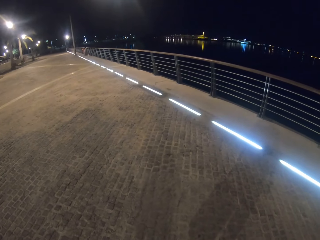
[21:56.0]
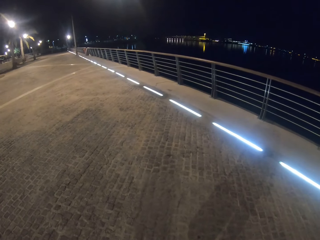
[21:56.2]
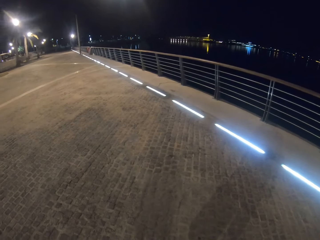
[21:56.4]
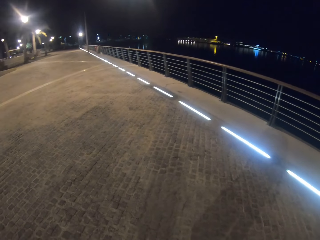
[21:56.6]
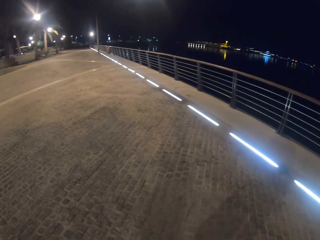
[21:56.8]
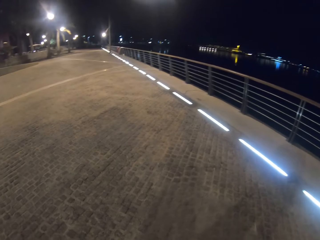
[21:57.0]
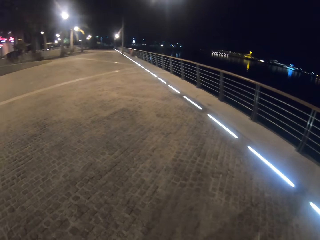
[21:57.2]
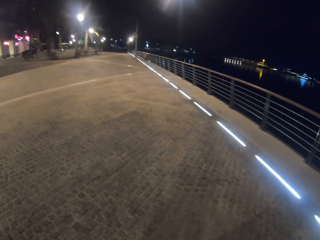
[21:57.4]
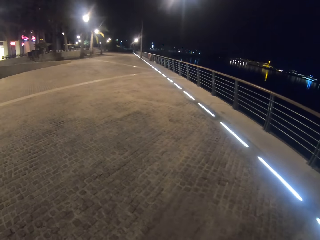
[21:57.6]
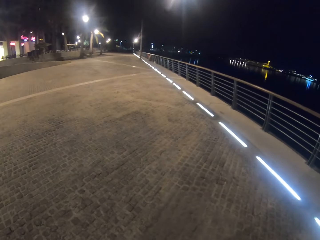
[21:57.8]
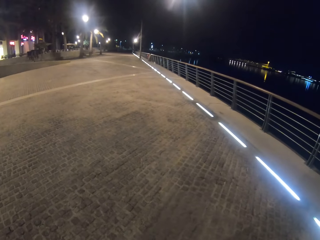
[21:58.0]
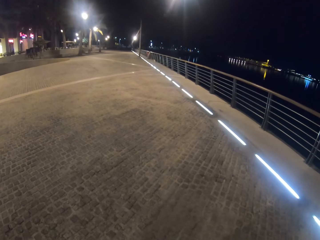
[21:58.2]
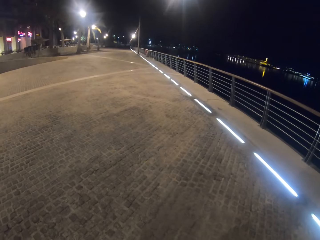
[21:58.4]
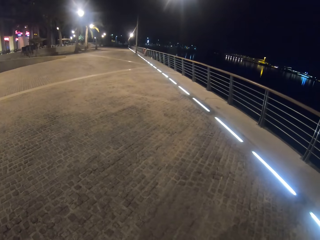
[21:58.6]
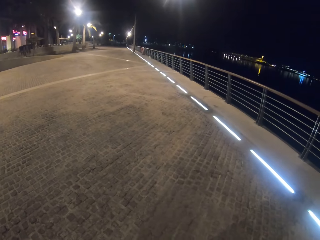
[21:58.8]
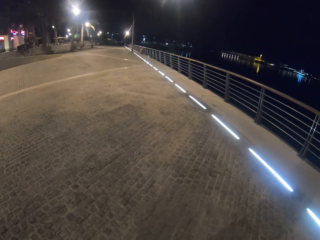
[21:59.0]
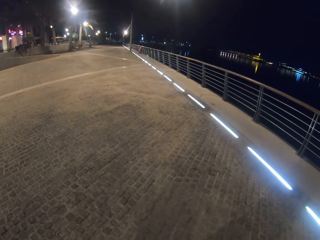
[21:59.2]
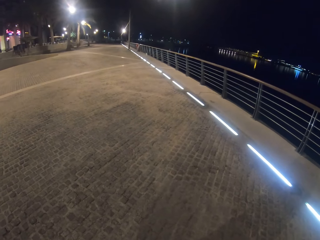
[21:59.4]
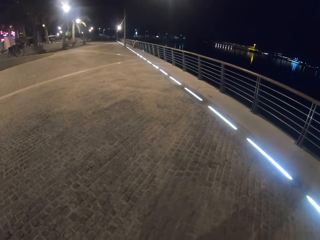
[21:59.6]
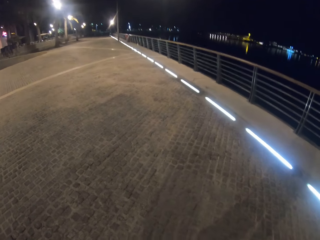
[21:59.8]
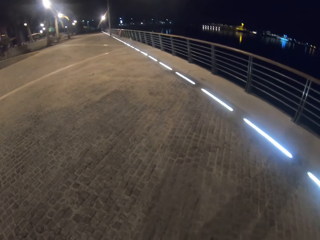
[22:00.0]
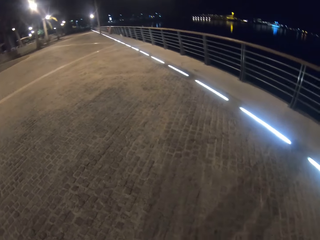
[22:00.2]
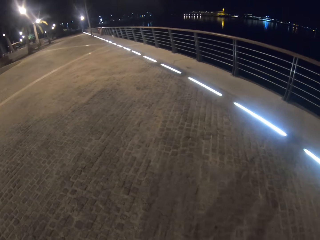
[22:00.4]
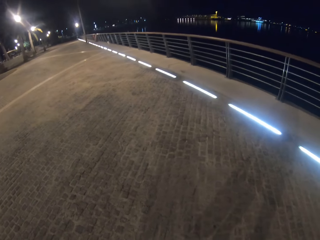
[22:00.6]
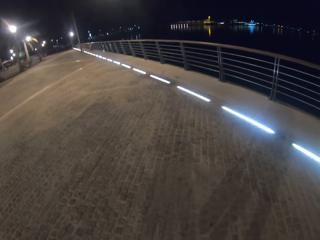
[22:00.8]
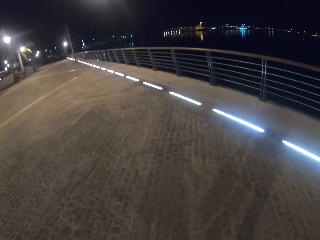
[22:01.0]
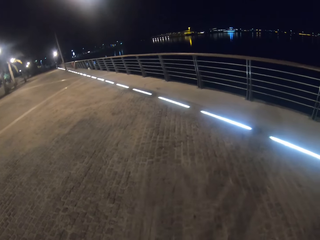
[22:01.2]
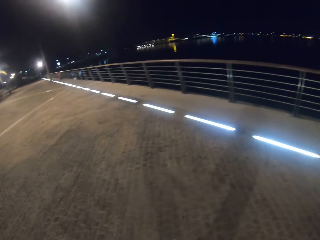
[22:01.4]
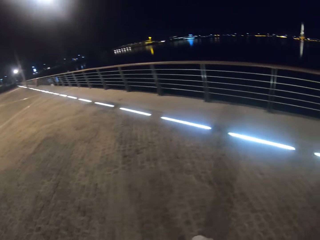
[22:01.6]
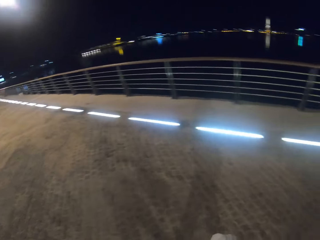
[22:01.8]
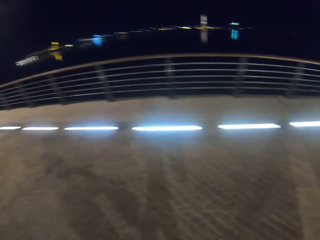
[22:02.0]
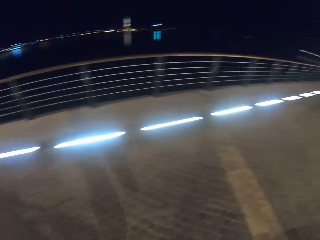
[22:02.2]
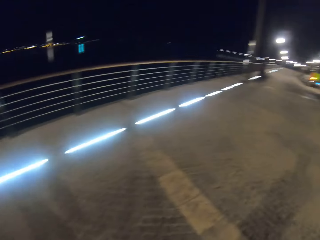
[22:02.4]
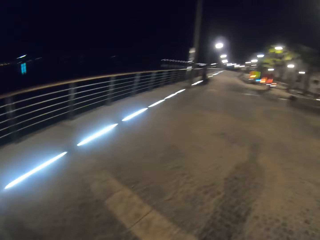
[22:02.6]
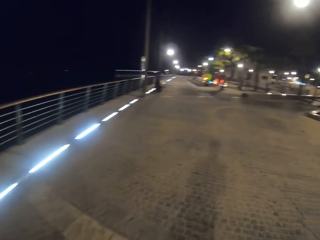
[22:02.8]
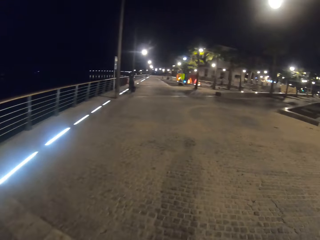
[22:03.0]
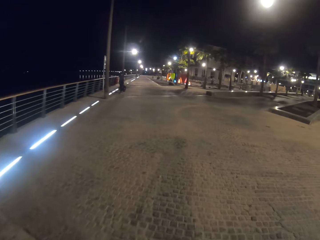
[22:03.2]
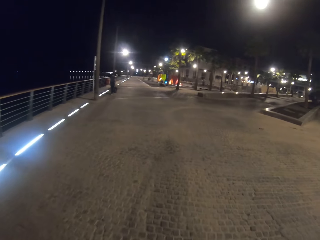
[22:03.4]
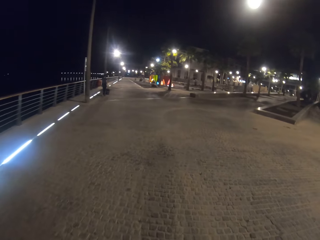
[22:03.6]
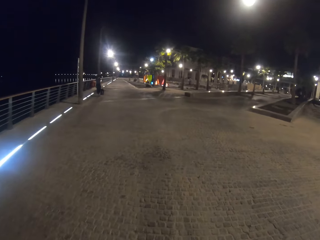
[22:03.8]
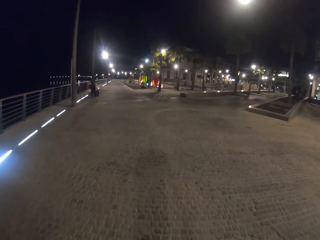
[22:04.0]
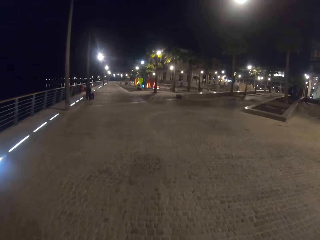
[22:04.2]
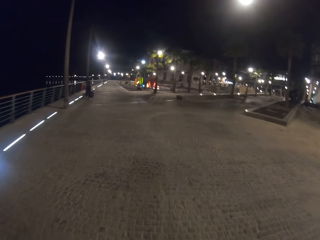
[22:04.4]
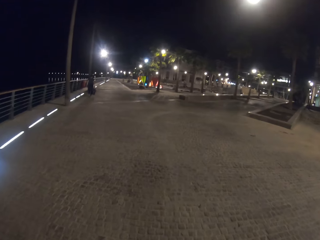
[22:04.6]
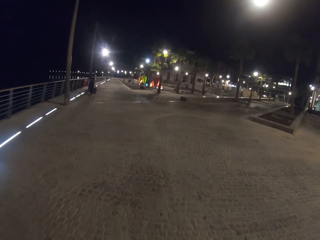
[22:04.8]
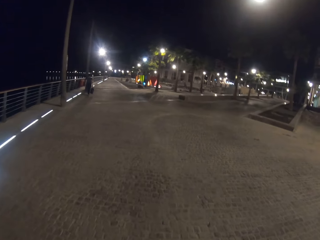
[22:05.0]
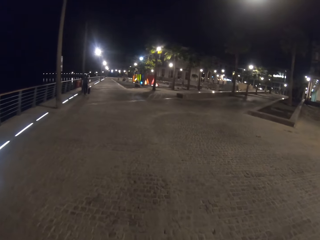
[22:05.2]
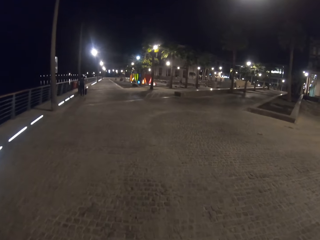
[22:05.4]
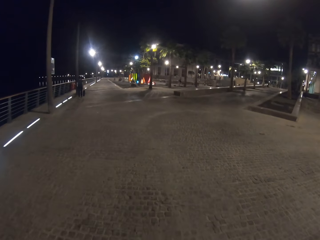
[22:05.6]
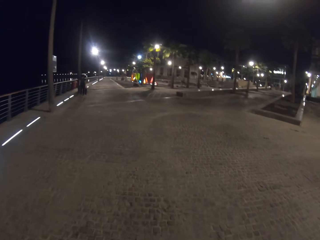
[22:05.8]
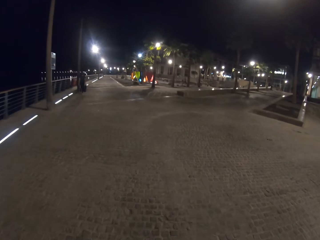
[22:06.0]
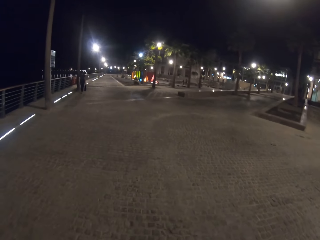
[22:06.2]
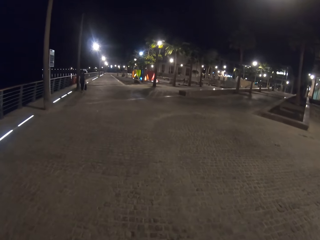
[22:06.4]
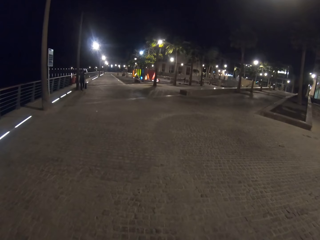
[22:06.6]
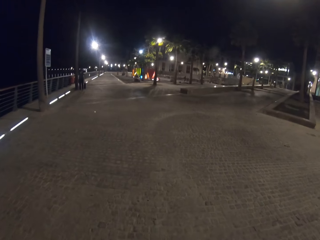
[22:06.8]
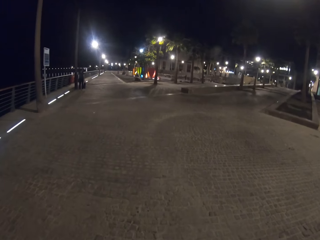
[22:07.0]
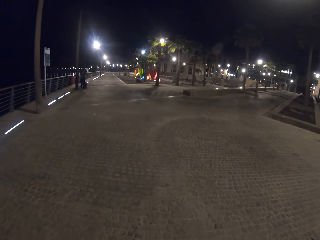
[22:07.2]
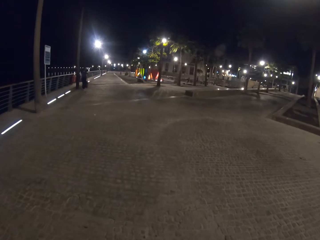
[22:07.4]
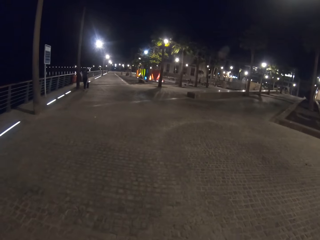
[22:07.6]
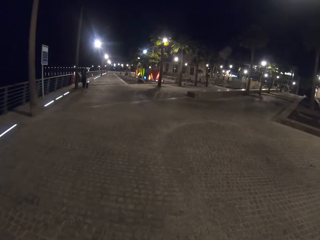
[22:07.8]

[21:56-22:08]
The camera wearer stands on the cabro blocks. They walk on the cabro blocks.

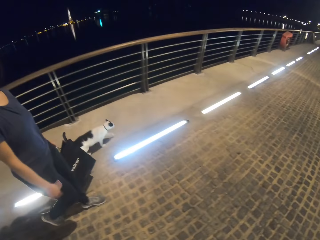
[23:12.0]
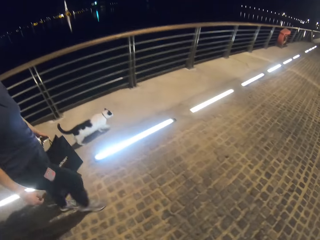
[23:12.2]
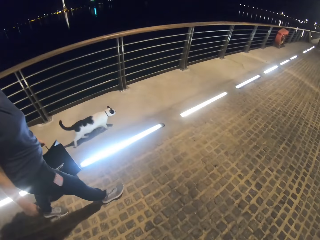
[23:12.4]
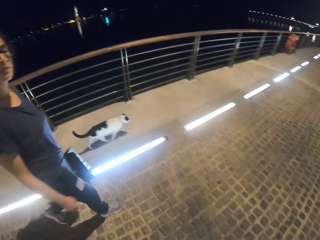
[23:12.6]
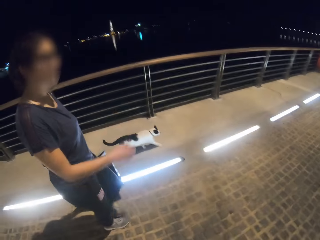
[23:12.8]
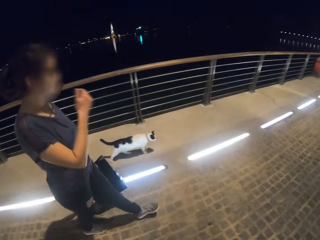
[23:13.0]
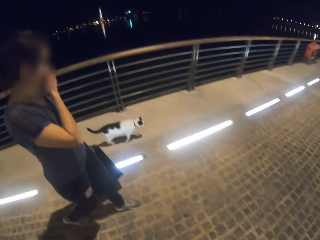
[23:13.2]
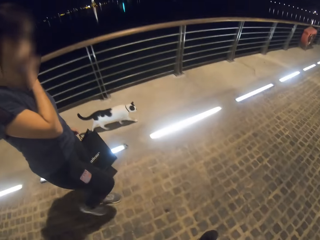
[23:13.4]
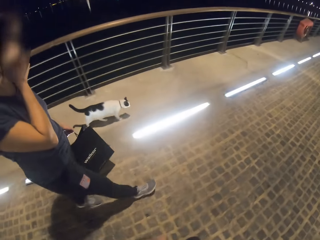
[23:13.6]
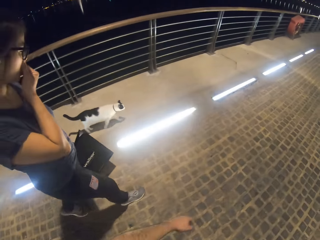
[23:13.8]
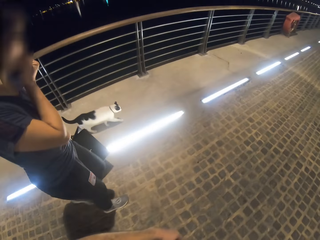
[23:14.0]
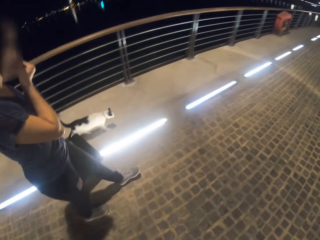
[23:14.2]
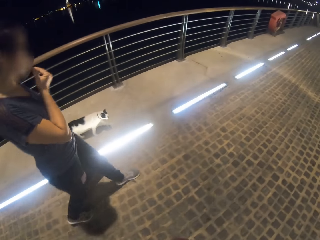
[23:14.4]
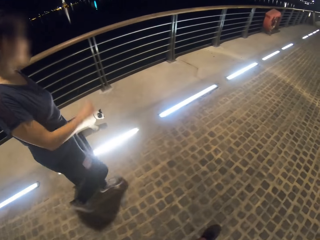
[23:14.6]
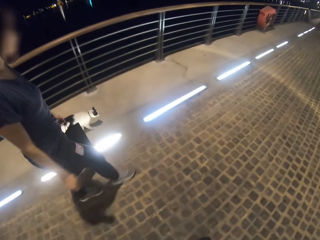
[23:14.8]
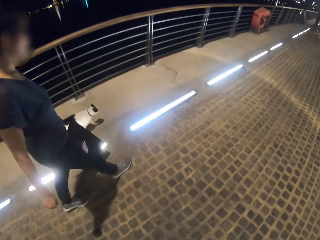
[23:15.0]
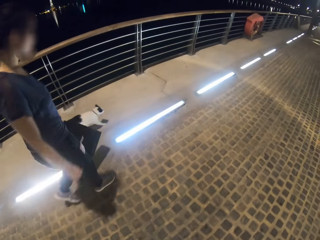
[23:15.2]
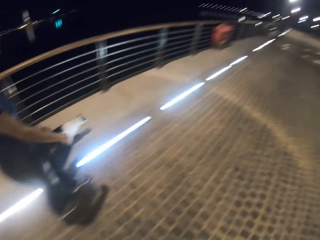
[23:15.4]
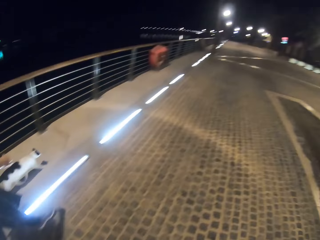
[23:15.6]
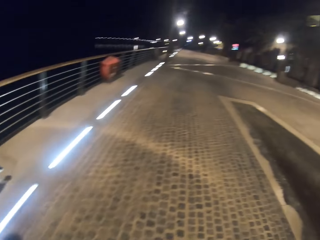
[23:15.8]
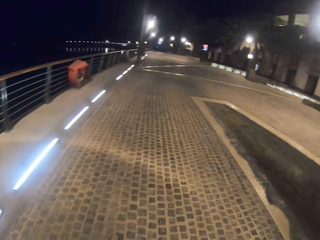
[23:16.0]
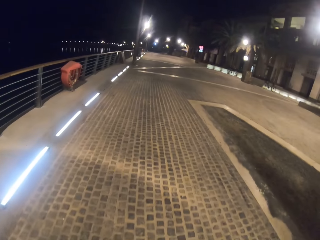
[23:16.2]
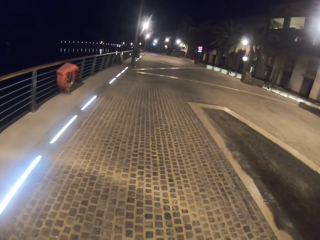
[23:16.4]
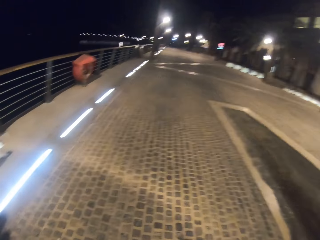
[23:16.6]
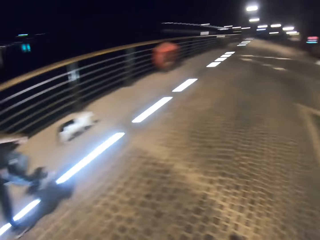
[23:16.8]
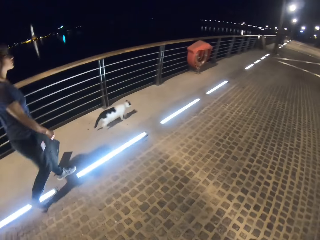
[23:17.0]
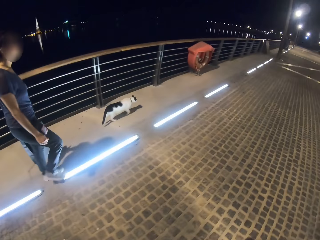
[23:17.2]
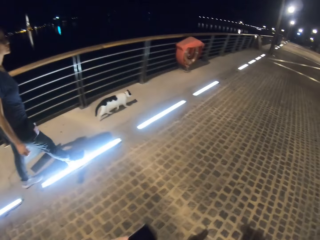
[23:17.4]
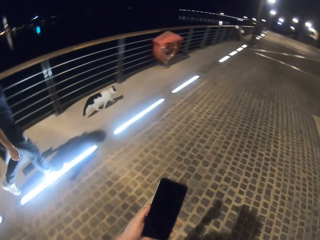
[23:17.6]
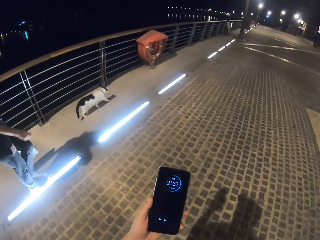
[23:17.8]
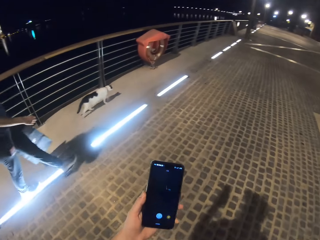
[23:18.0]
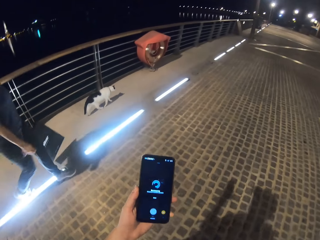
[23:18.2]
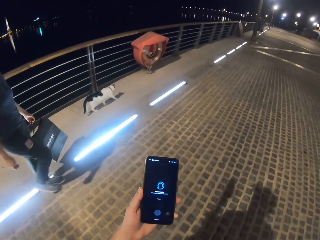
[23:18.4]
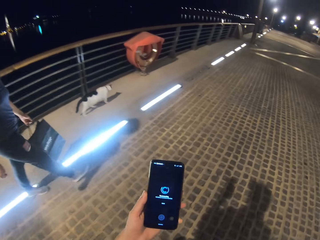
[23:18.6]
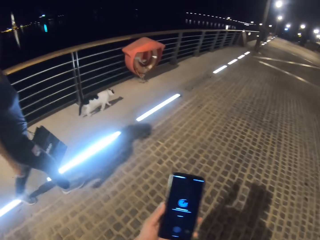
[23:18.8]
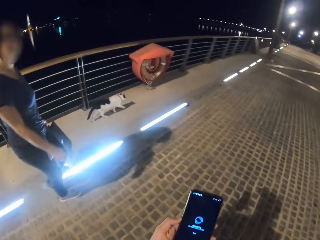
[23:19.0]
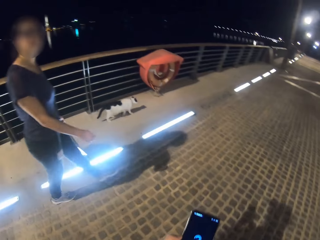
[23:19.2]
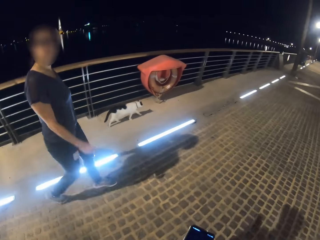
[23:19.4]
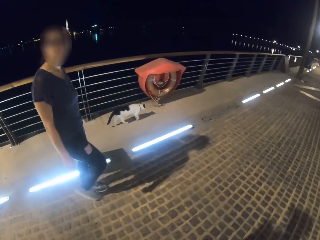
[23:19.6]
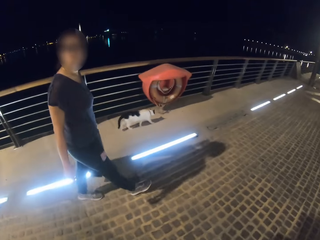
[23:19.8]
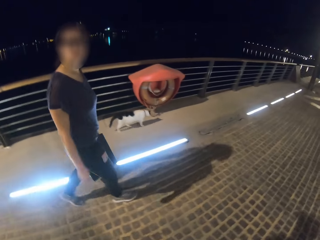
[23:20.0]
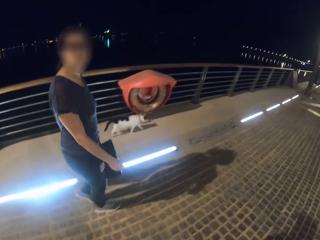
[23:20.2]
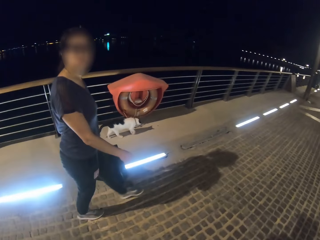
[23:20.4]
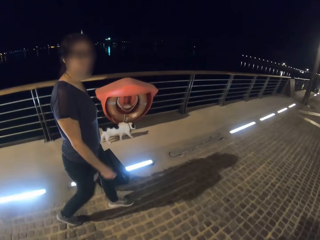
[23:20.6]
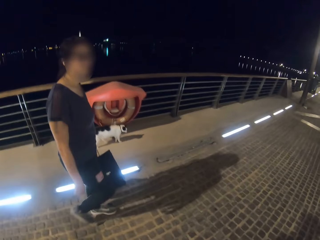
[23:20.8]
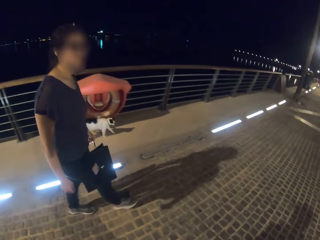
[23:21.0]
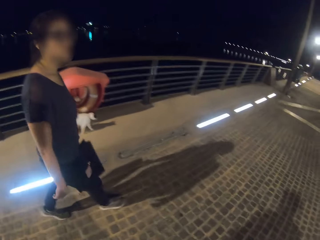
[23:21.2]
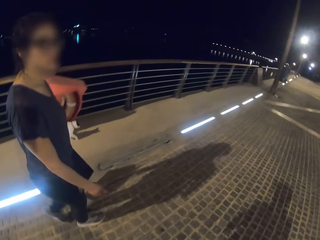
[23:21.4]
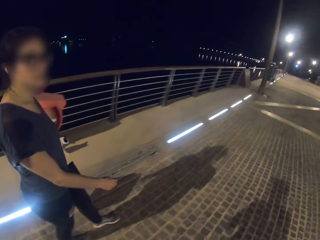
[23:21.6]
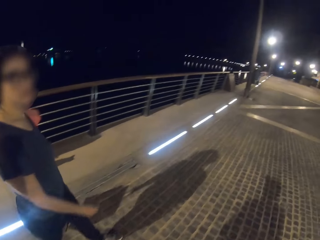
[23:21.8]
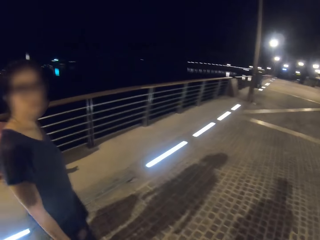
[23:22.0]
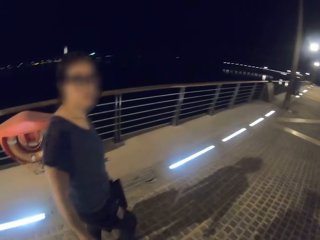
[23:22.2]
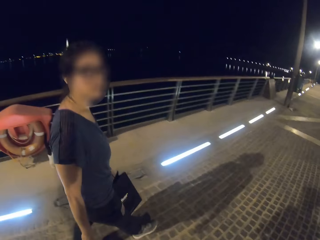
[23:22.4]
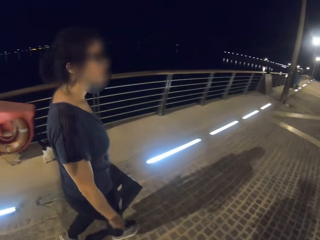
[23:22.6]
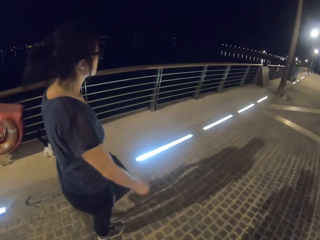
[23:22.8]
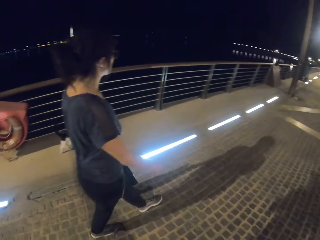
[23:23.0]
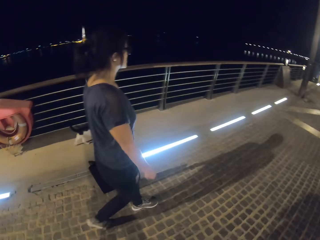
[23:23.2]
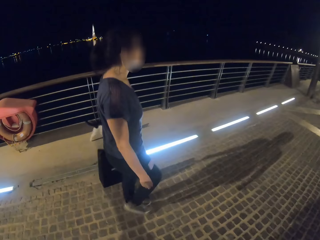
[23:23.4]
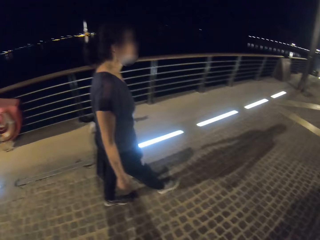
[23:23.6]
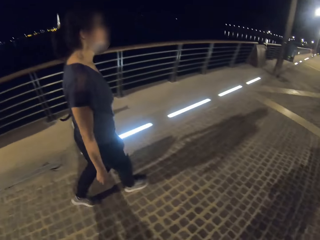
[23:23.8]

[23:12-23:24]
A person places her hand on the mouth. The camera wearer checks on his phone.
